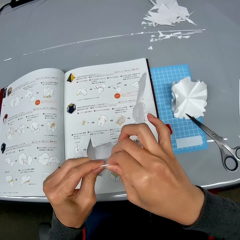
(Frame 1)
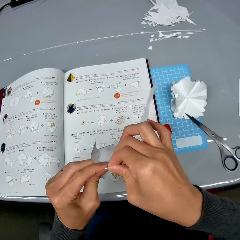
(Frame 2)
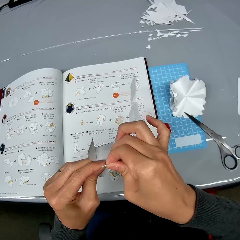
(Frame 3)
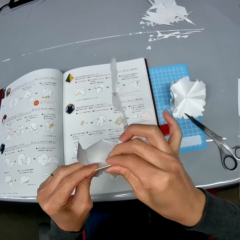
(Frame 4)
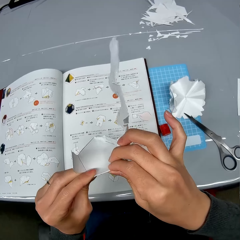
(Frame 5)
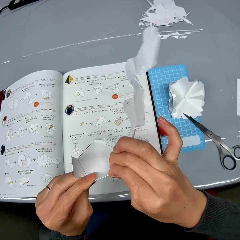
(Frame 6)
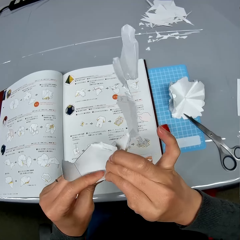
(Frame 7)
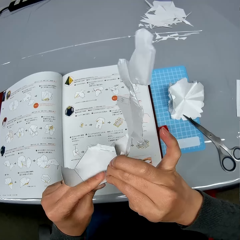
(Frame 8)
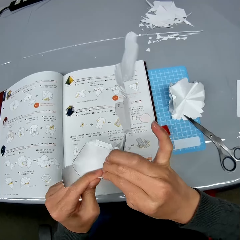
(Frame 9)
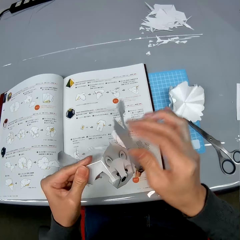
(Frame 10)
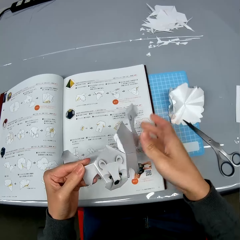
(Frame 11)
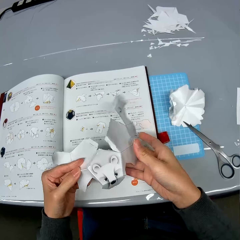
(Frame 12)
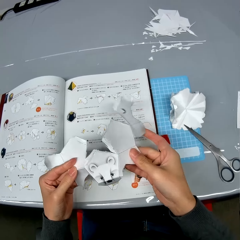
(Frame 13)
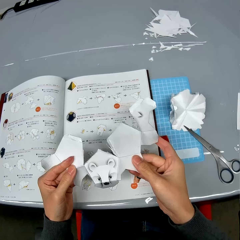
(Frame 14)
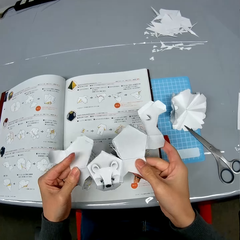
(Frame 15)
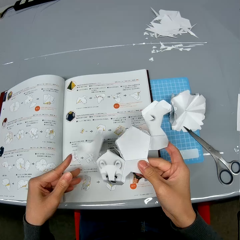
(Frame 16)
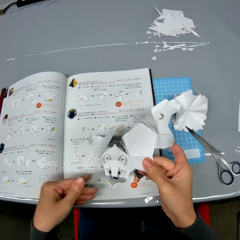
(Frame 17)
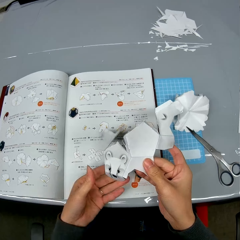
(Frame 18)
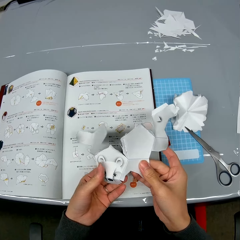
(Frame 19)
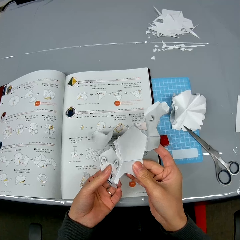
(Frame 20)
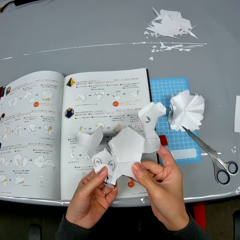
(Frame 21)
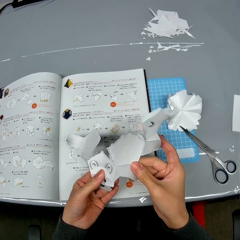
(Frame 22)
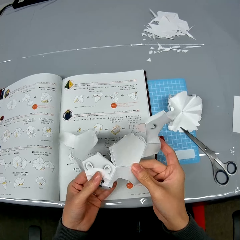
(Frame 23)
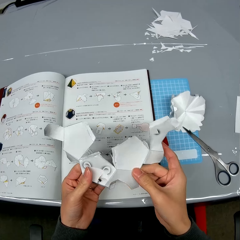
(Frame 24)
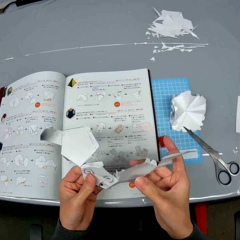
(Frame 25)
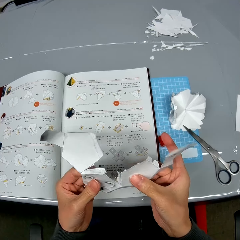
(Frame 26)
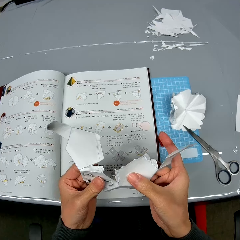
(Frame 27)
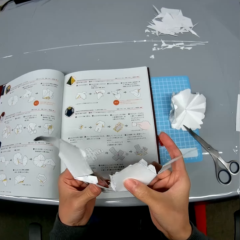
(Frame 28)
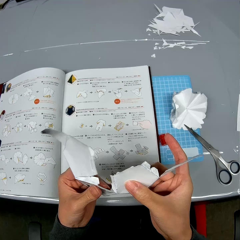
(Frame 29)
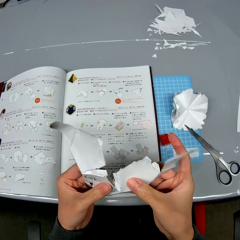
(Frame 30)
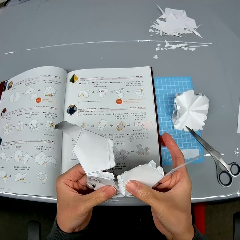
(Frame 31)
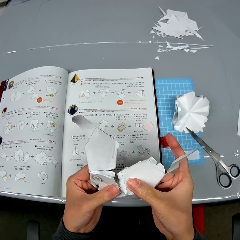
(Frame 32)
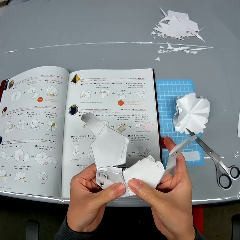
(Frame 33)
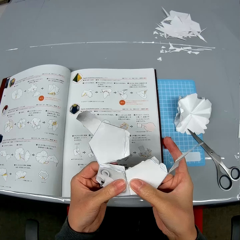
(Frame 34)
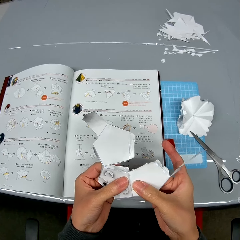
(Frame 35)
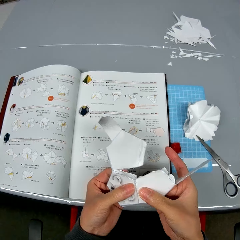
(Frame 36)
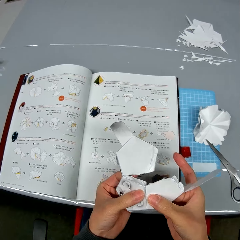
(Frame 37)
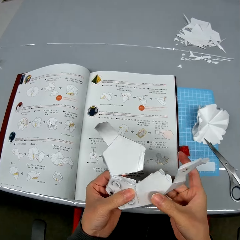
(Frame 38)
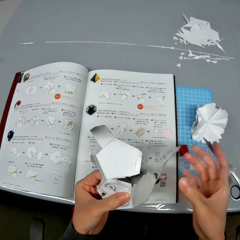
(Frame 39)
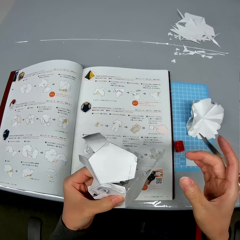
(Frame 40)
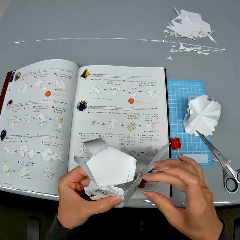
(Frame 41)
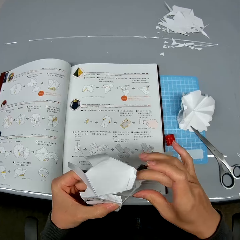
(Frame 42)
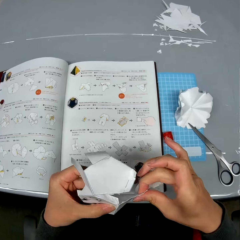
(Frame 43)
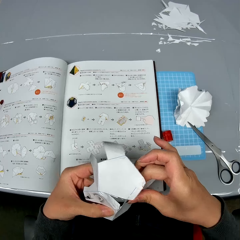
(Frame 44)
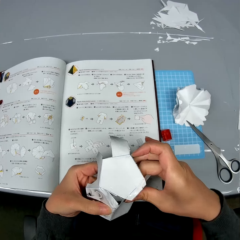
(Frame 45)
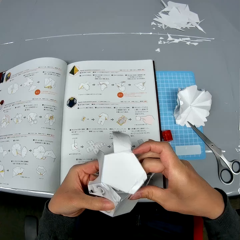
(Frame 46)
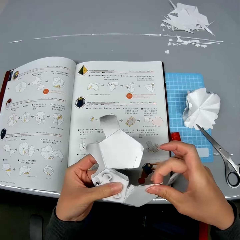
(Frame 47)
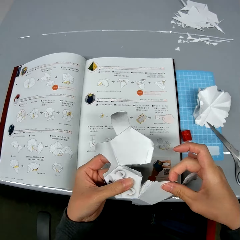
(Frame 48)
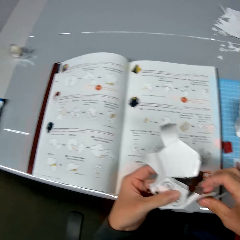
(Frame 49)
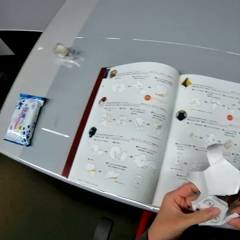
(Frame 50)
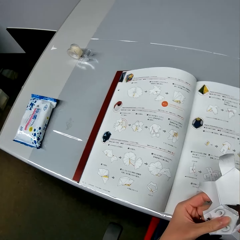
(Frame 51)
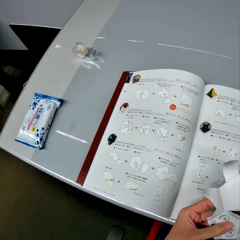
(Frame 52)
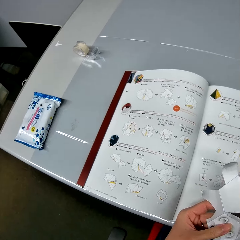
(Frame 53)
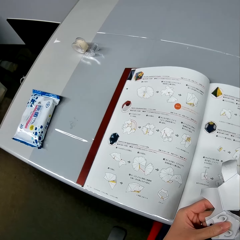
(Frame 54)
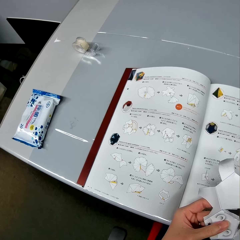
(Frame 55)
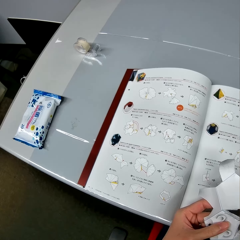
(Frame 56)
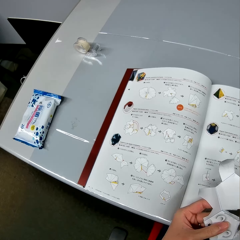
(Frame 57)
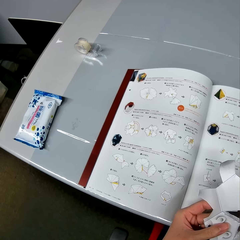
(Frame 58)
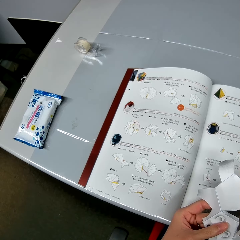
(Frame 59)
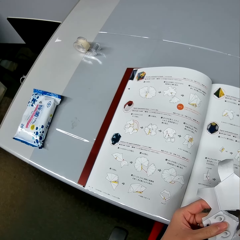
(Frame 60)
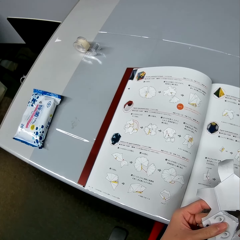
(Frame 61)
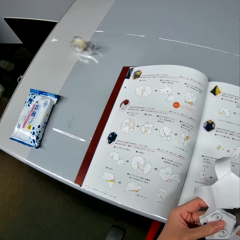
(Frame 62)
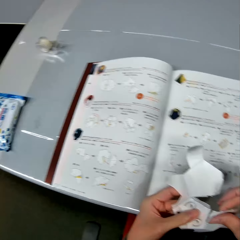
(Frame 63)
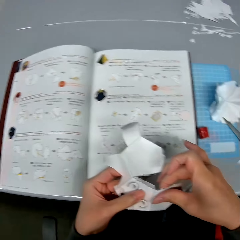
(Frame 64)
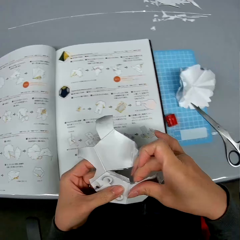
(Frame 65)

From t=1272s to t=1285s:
The camera wearer checks the open cardboard box in her hands. She puts together the edges of the open cardboard box. She reads the manual.

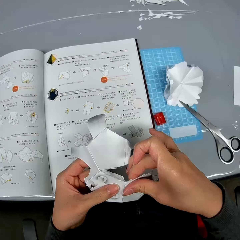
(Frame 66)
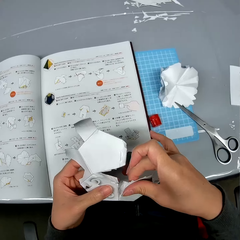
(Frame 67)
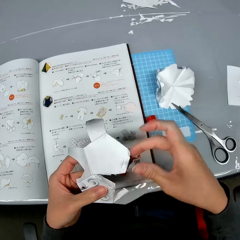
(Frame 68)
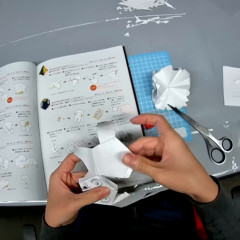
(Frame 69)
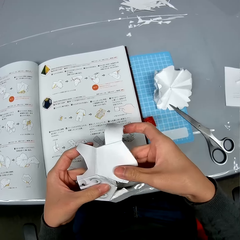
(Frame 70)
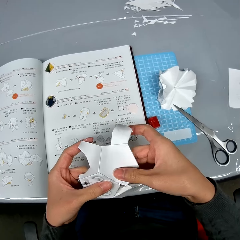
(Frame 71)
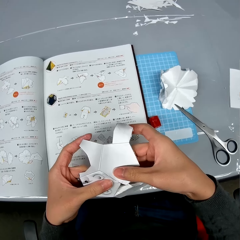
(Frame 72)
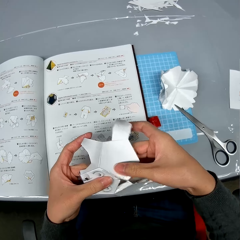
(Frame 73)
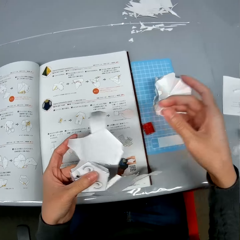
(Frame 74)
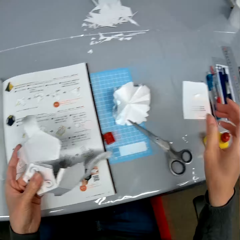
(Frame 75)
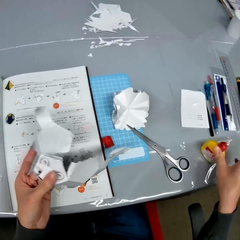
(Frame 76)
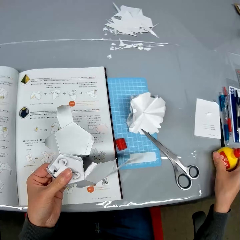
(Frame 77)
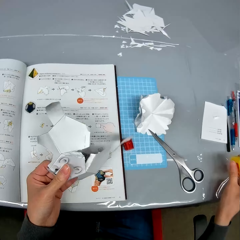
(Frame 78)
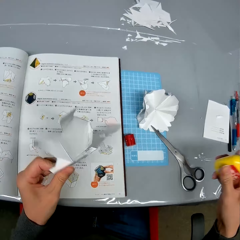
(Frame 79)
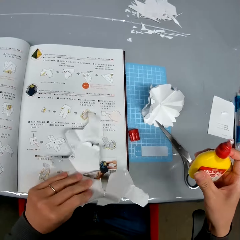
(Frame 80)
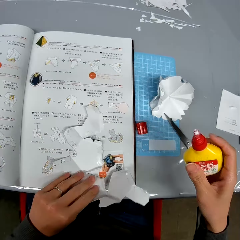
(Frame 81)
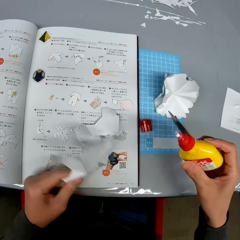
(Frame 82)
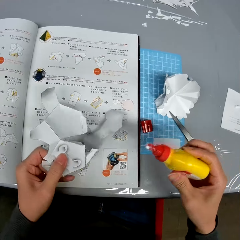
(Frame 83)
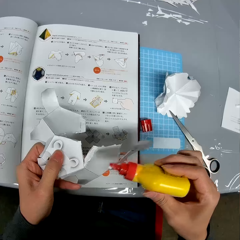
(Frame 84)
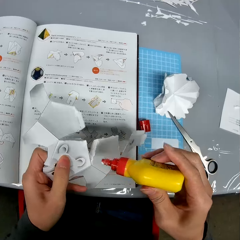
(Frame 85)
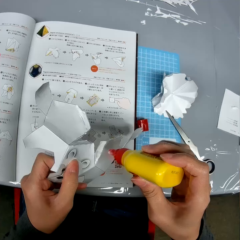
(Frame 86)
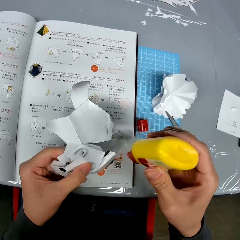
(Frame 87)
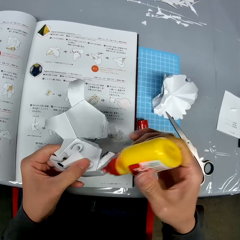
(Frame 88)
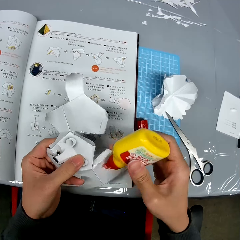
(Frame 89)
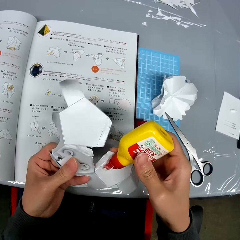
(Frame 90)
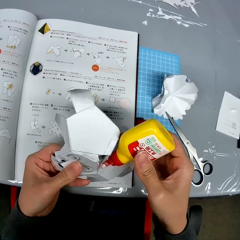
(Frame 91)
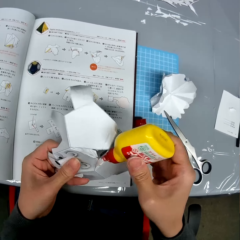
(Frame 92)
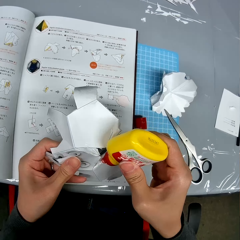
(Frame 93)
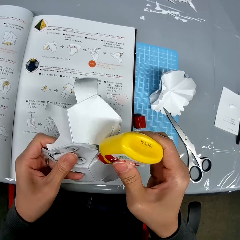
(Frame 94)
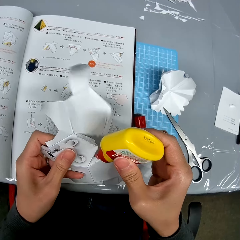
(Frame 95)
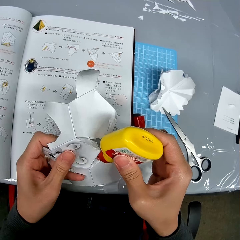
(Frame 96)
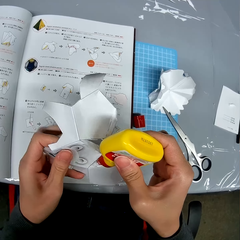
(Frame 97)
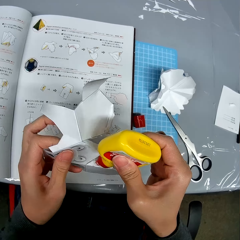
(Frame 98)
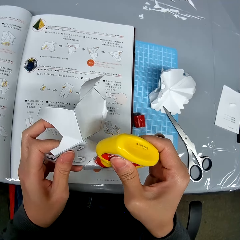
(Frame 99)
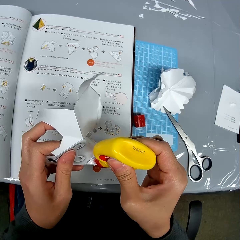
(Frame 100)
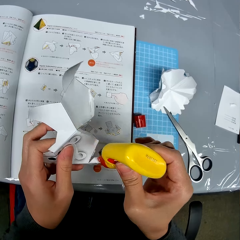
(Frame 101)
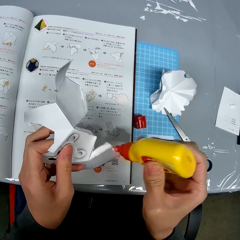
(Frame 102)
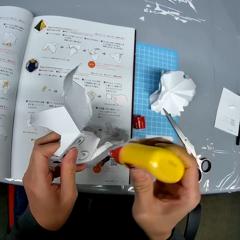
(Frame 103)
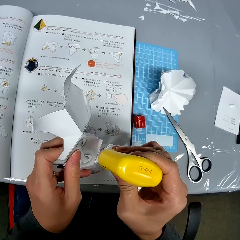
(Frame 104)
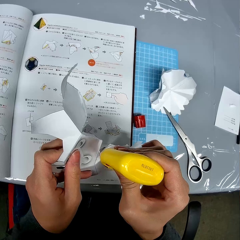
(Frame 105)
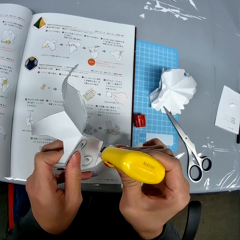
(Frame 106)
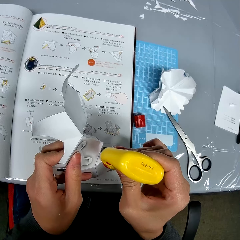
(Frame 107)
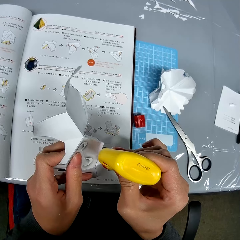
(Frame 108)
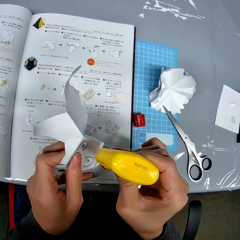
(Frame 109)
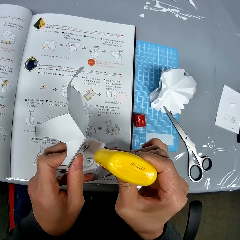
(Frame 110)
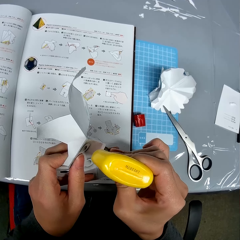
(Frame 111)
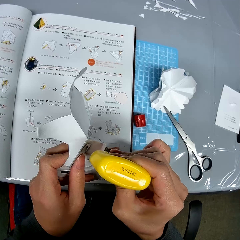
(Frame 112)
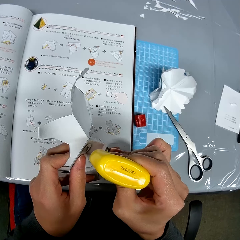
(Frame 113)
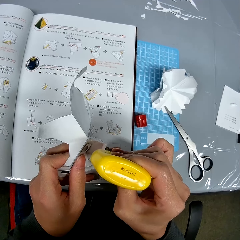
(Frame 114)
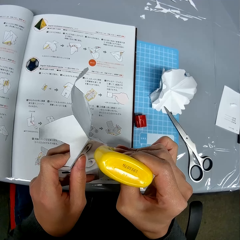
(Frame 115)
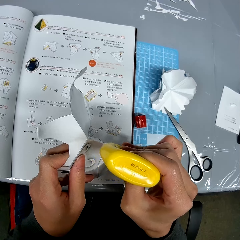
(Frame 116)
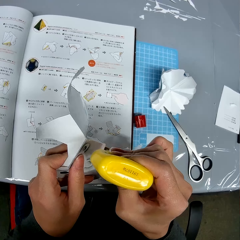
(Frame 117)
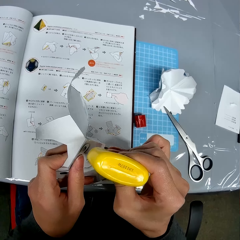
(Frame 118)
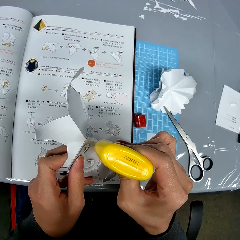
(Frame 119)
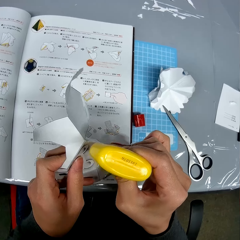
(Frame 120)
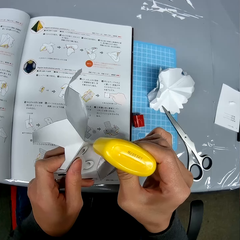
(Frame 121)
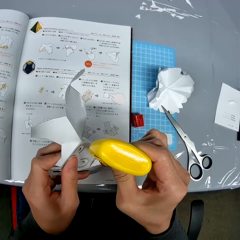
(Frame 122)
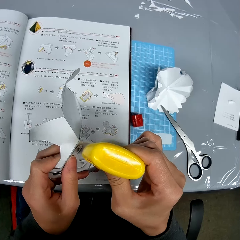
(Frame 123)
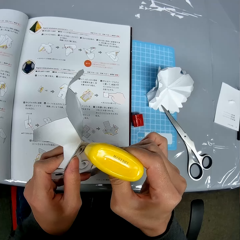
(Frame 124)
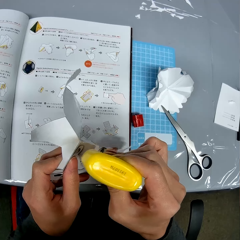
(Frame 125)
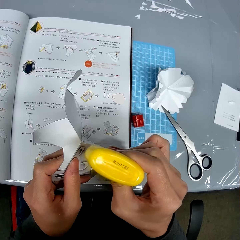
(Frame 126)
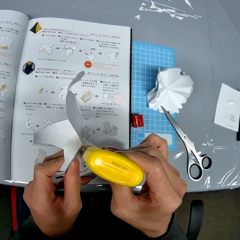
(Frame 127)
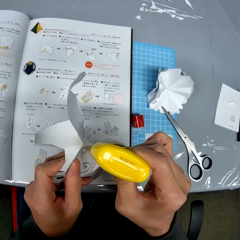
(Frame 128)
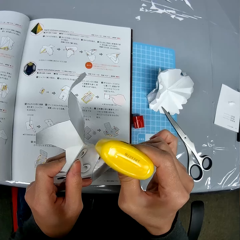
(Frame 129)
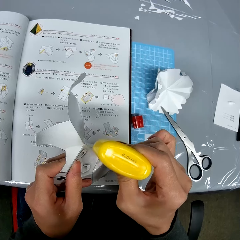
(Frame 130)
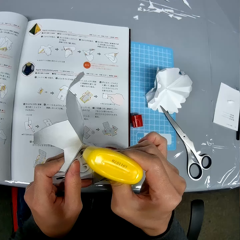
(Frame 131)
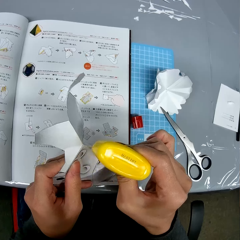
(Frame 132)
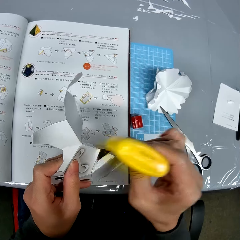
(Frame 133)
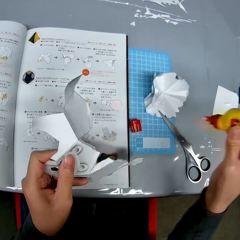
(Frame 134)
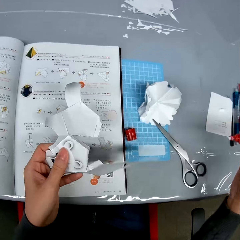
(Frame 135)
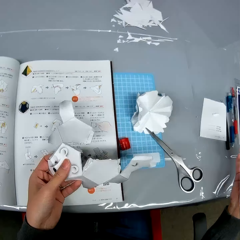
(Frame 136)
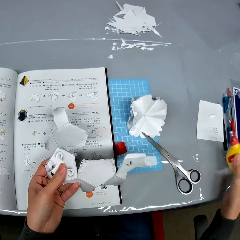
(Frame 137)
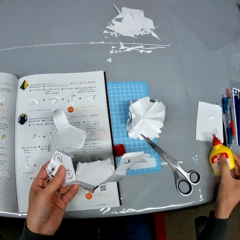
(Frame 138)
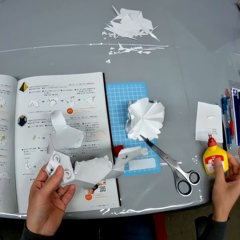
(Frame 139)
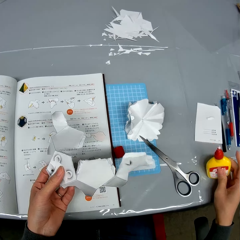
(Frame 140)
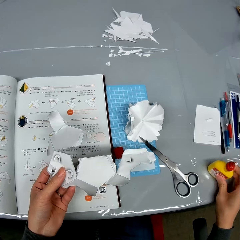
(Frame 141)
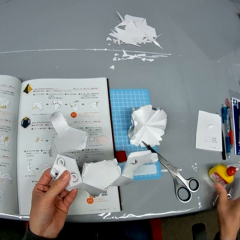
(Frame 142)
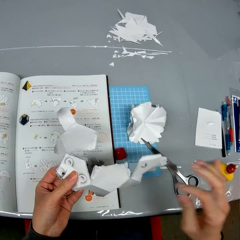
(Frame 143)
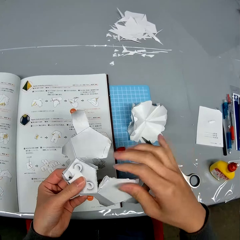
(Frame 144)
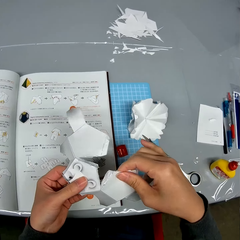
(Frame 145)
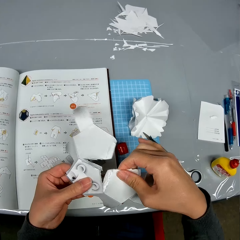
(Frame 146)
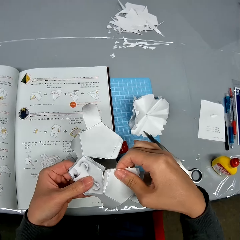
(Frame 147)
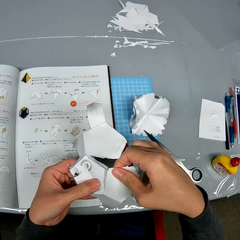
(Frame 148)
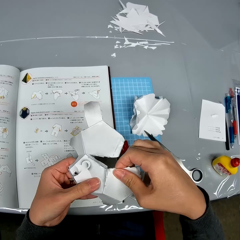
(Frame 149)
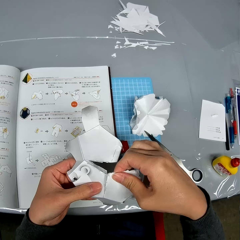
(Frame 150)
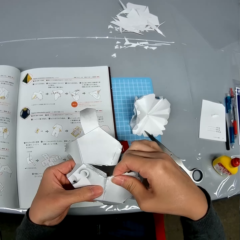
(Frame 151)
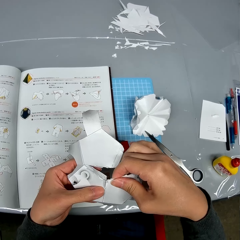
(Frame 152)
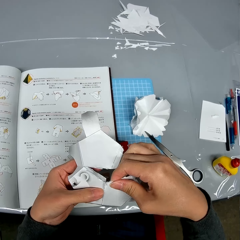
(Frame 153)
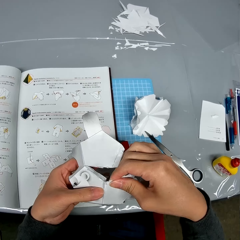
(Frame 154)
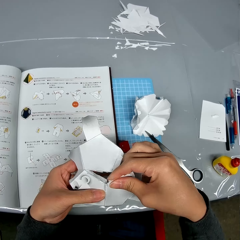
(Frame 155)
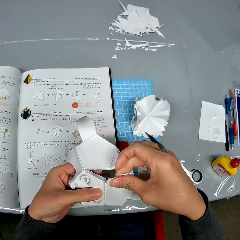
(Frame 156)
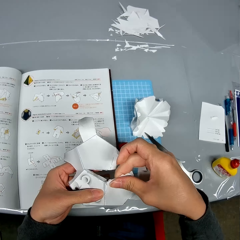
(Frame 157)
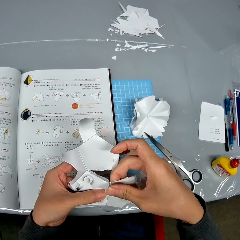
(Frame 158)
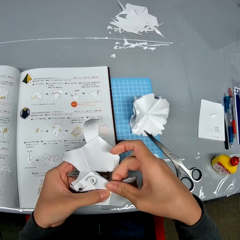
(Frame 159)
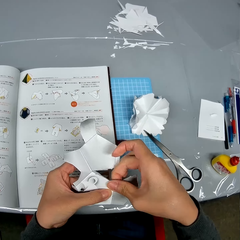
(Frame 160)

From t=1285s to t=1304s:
The camera wearer puts the paper together. They pick up a bottle of glue from the table. They apply the glue on the edges of the open cardboard box. They drop the bottle of glue on the table. They stick together the edges of the open cardboard box.
